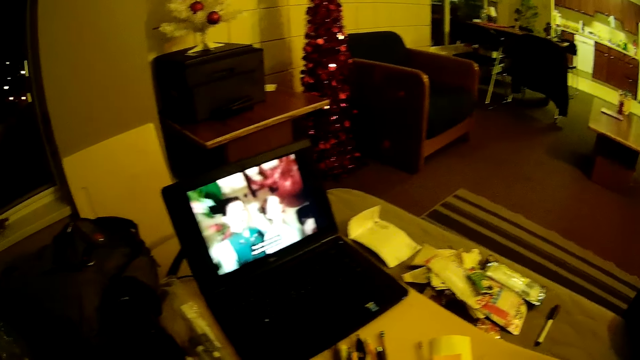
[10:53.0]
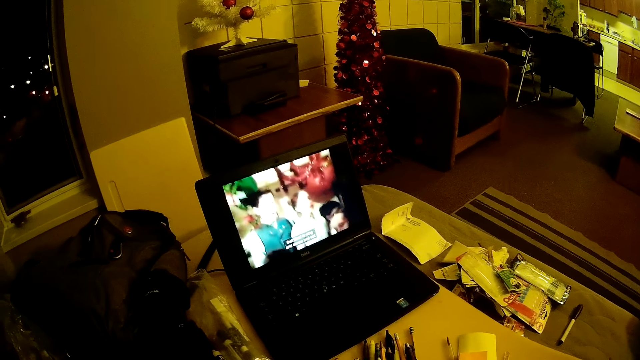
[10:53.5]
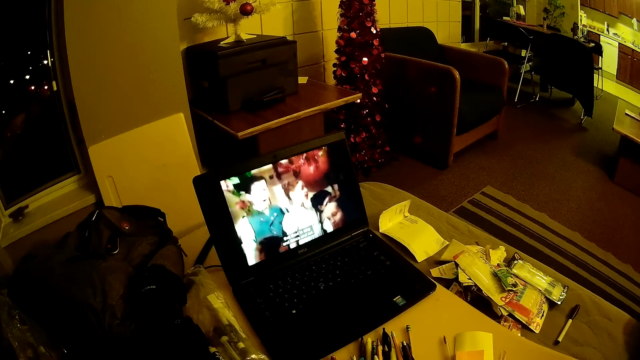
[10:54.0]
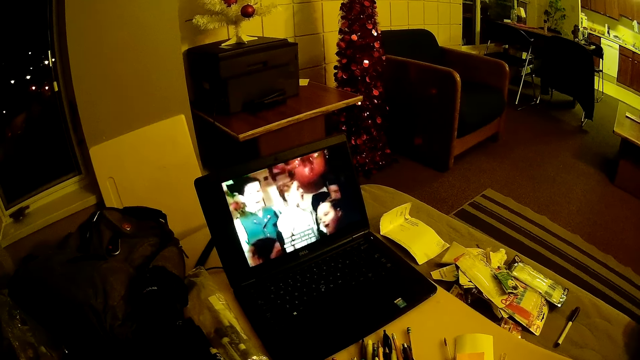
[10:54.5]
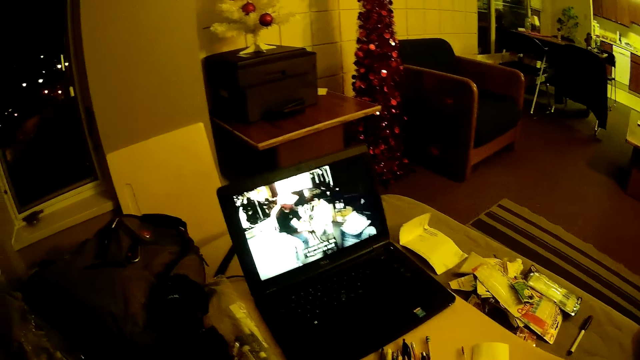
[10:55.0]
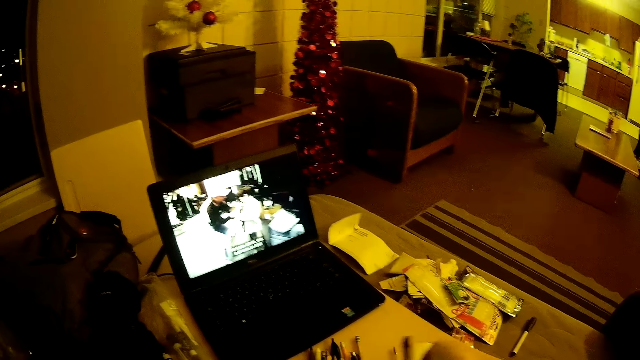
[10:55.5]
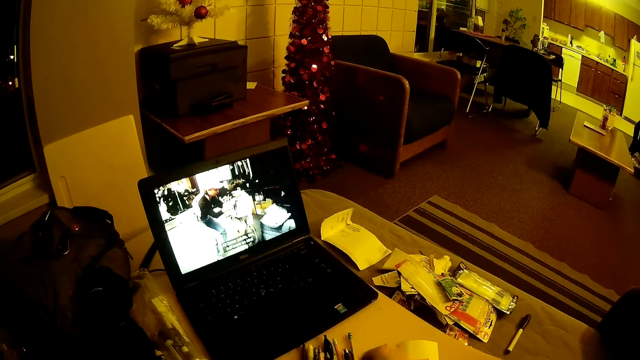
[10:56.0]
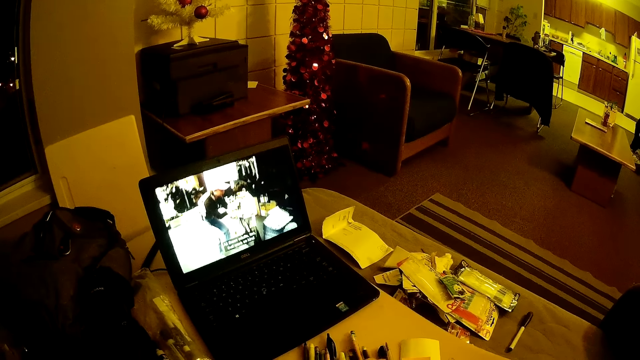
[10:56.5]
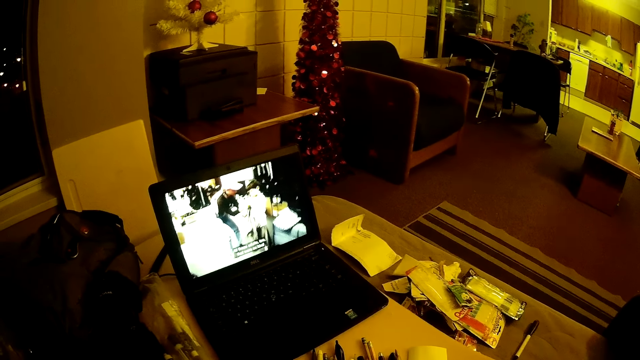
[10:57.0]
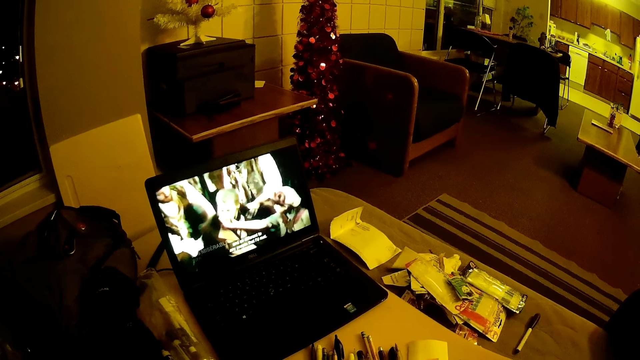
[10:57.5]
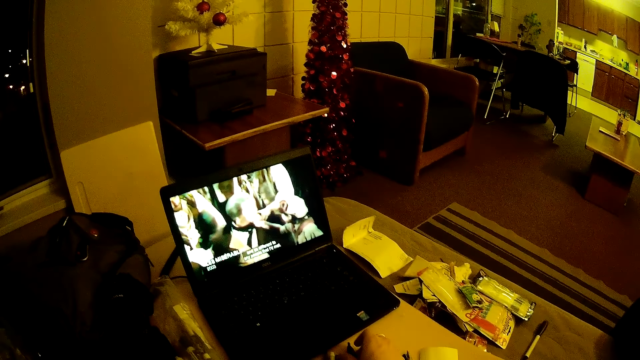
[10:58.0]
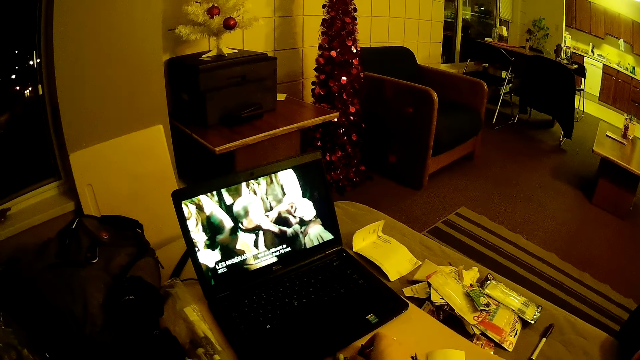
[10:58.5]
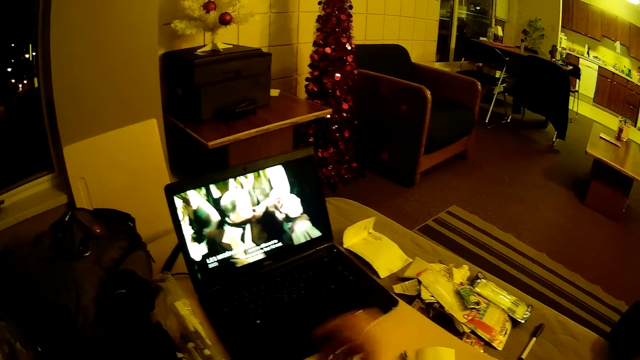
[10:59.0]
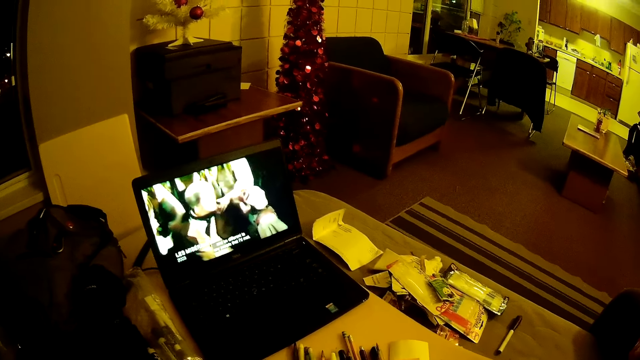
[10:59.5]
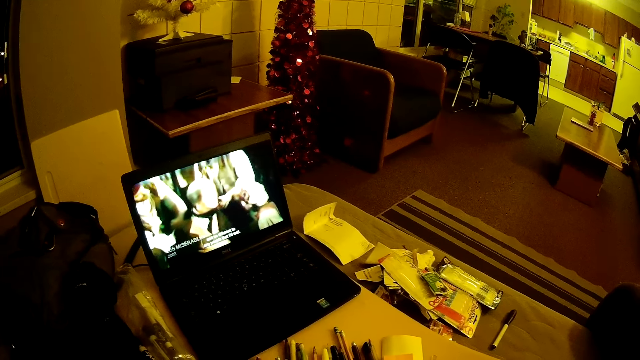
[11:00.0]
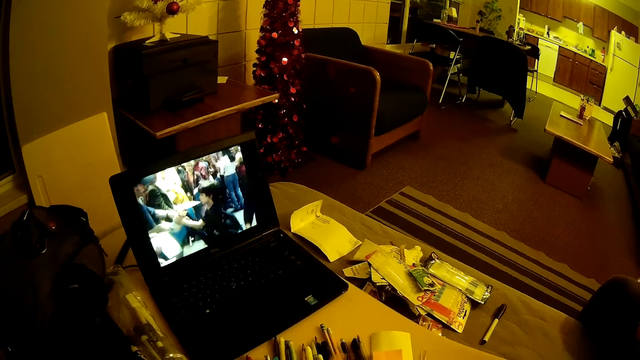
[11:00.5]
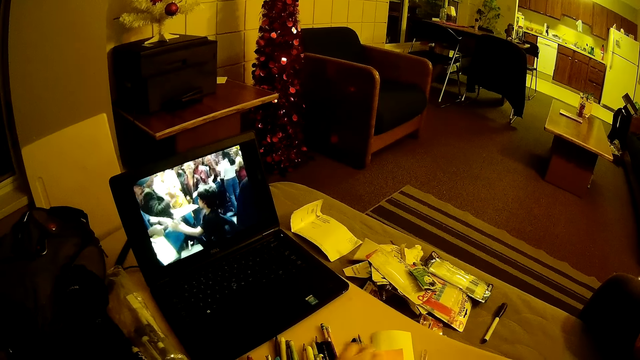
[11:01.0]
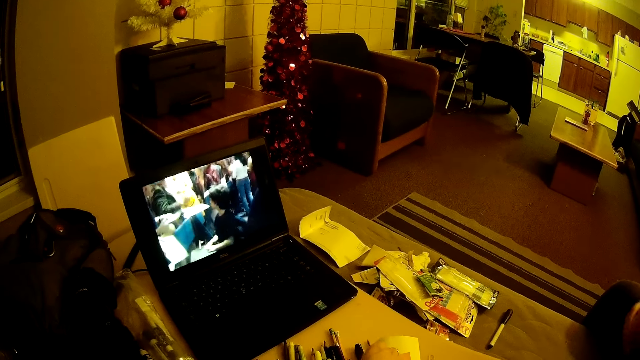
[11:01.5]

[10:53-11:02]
The camera wearer arranges the pen on the table. They watch the video on the laptop.

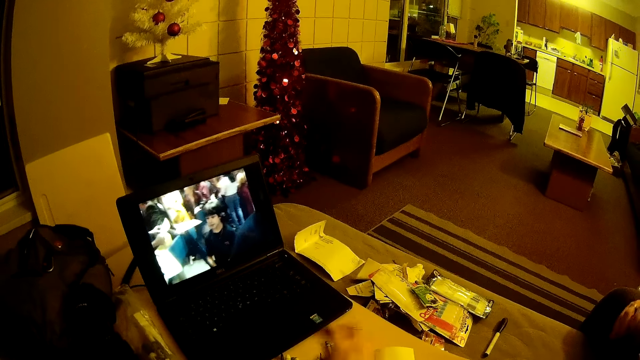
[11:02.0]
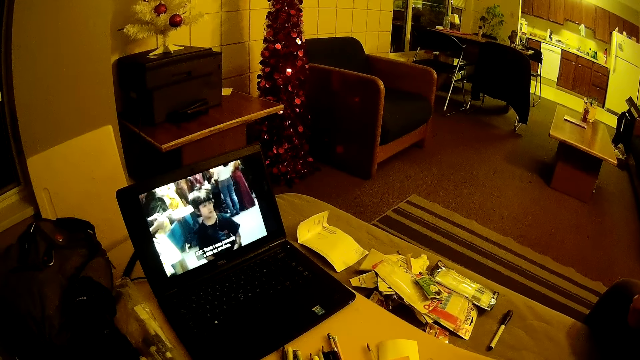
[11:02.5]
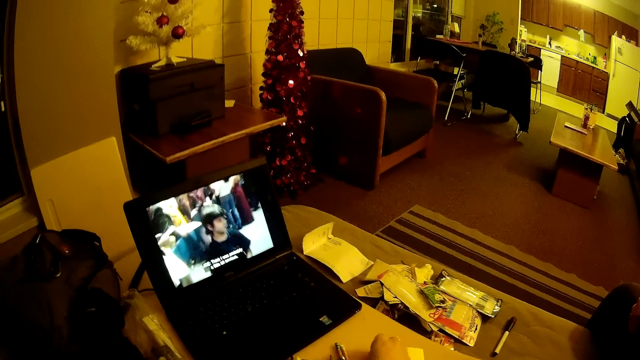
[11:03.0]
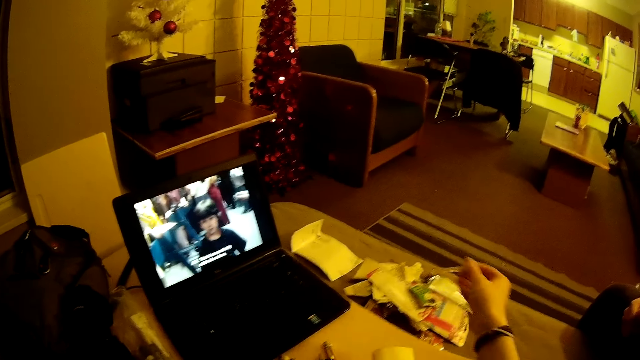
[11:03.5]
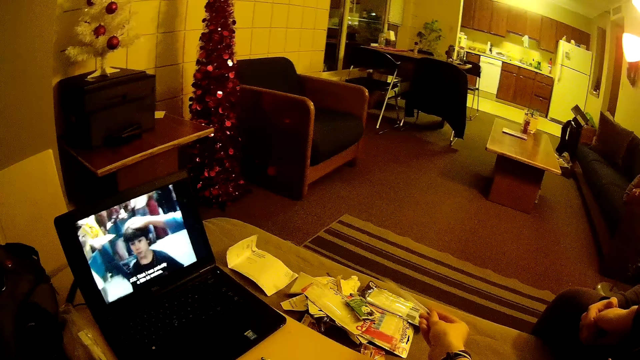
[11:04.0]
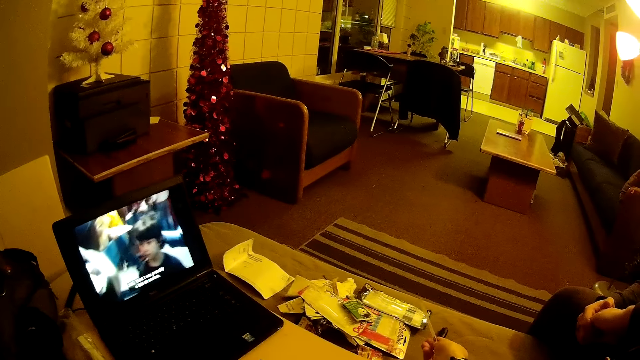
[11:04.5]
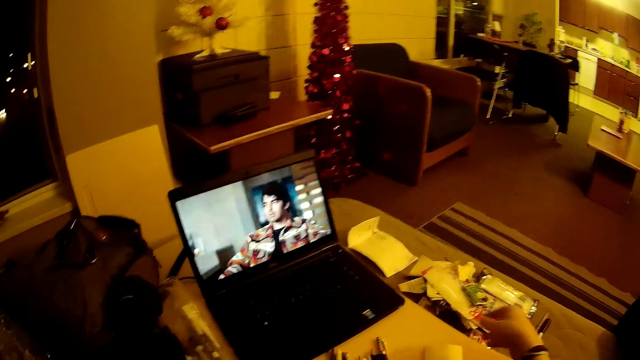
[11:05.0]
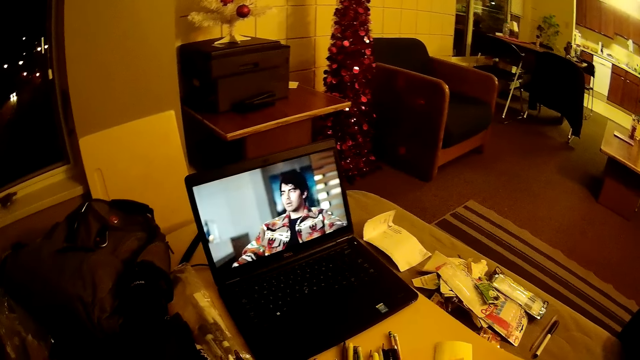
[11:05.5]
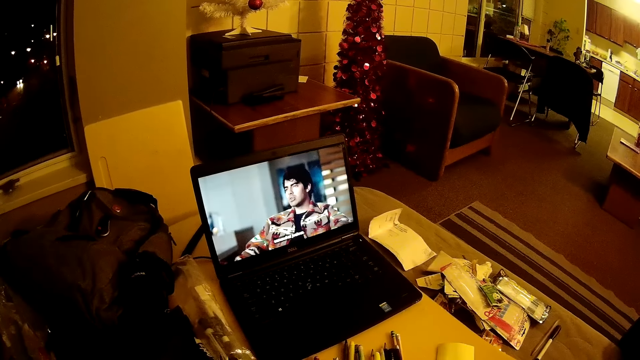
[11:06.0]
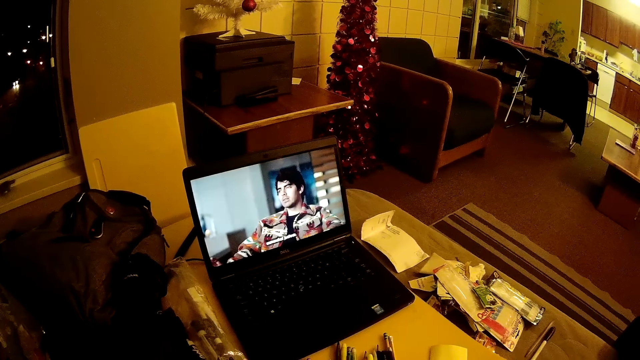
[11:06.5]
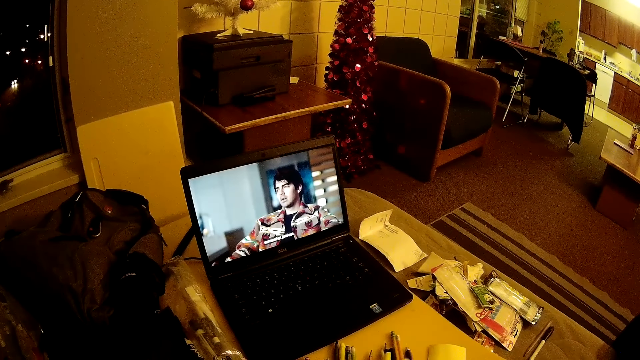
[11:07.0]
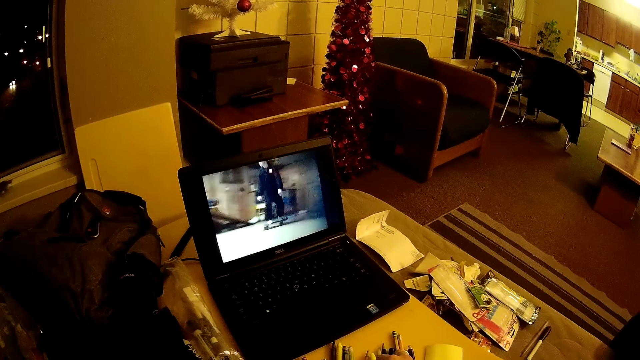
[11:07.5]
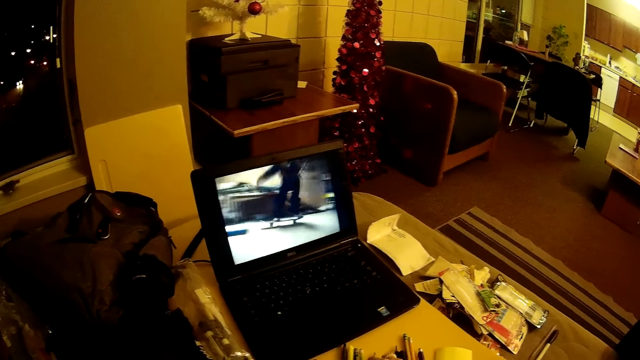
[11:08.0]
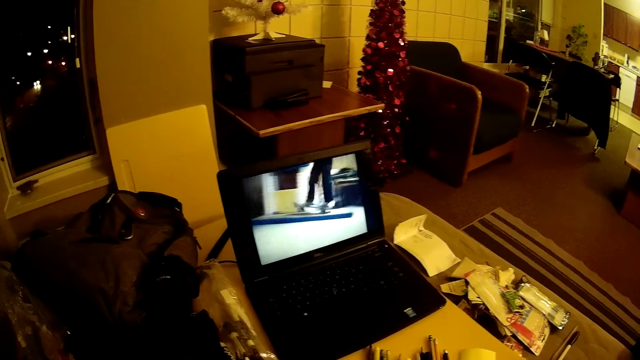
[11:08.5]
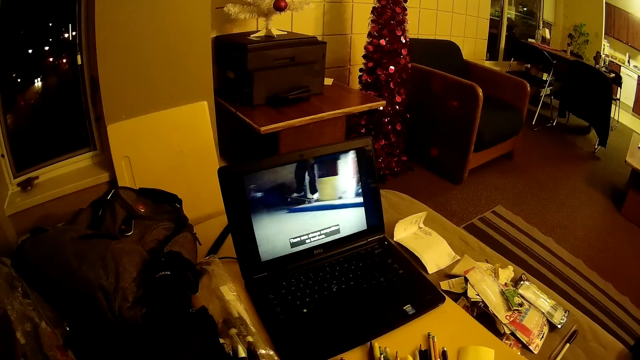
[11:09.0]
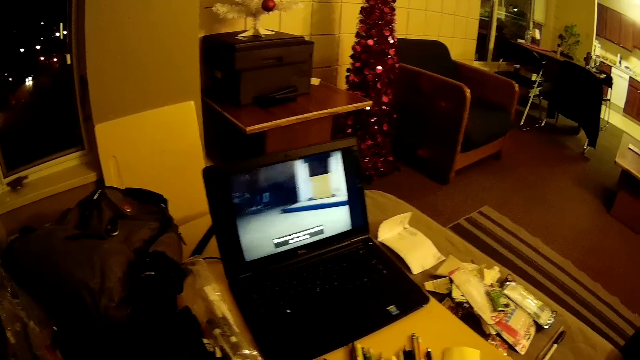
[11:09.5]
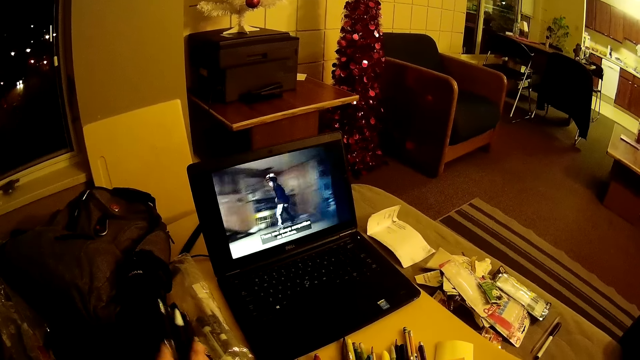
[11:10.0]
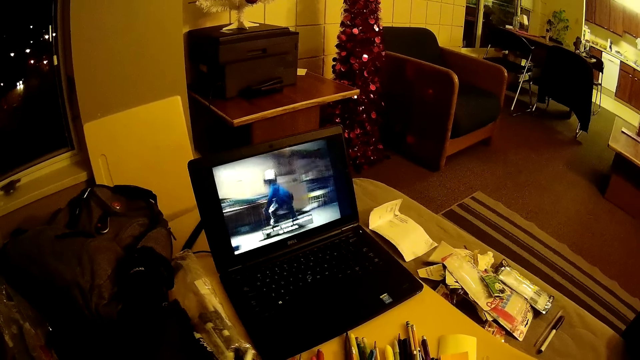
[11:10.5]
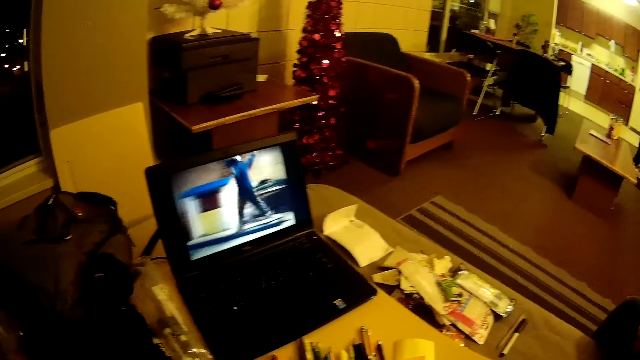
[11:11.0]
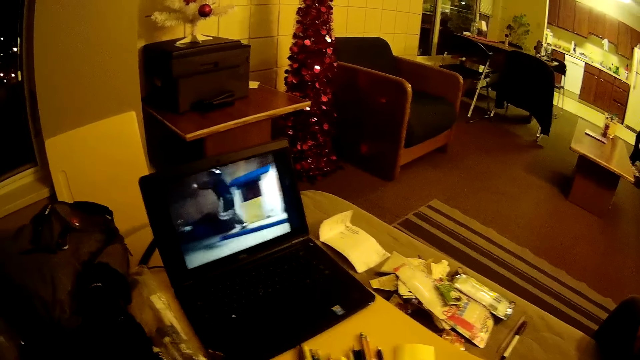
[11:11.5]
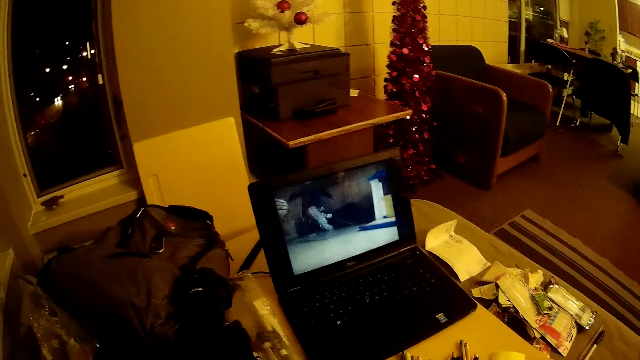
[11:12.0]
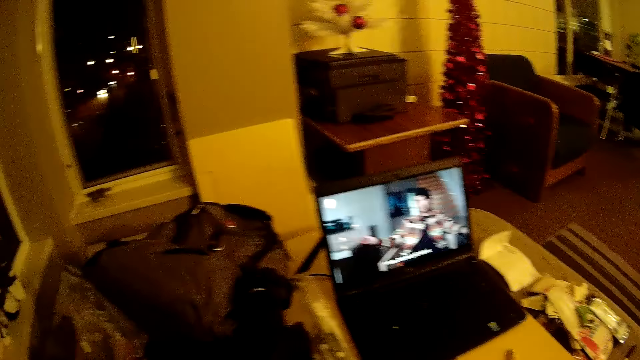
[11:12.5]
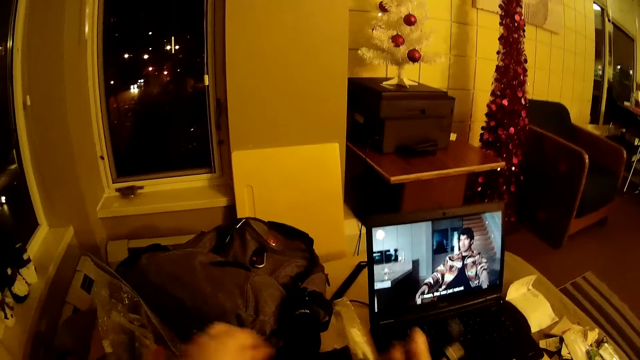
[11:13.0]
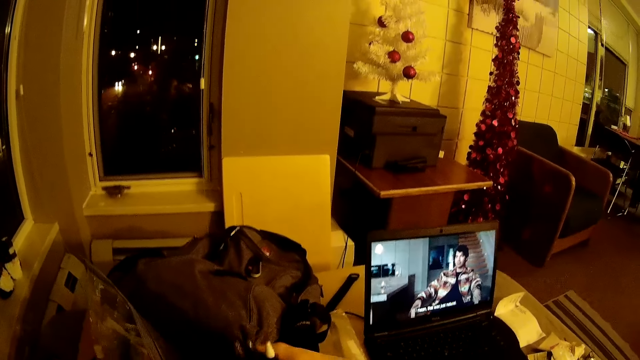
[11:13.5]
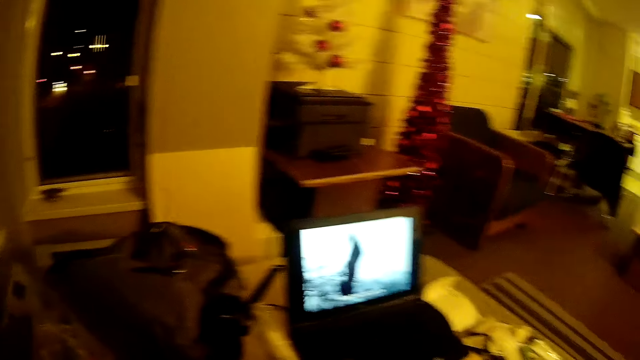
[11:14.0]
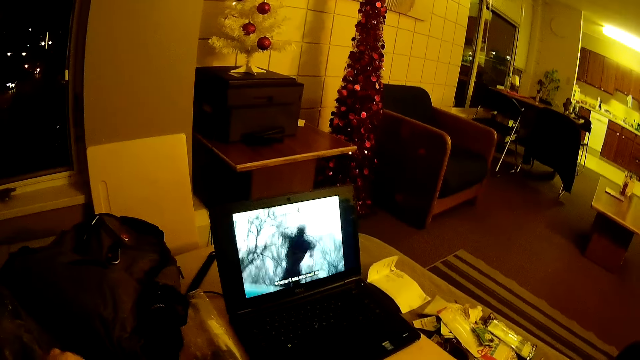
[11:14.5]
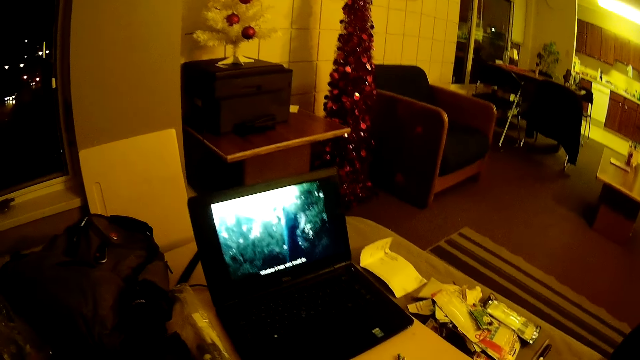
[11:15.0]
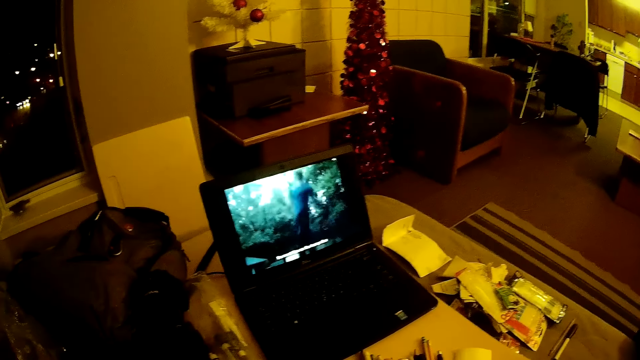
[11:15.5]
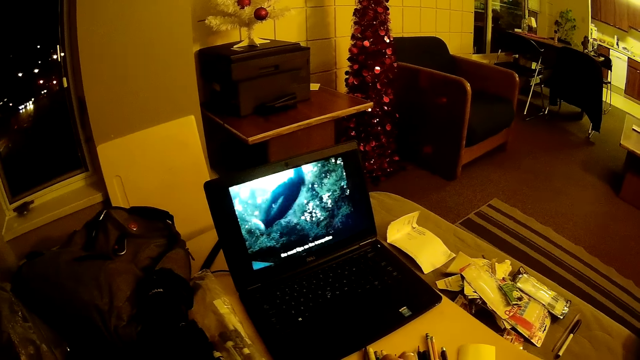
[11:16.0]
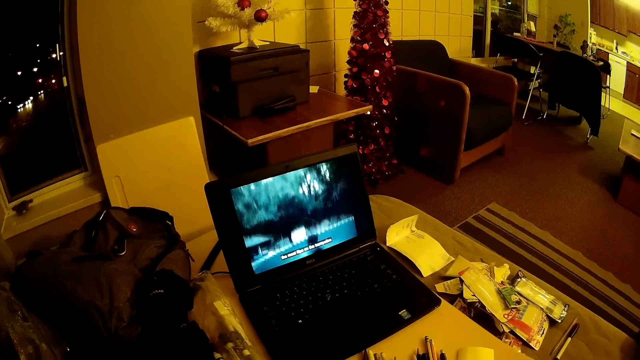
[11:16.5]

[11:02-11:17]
The camera wearer puts the pen on the ground. They drop a paper on the table. They arrange pens on the table. They watch the video on the laptop. They lift up the pens with the left hand. They touch a bag and put something in the bag. They watch on the laptop.
